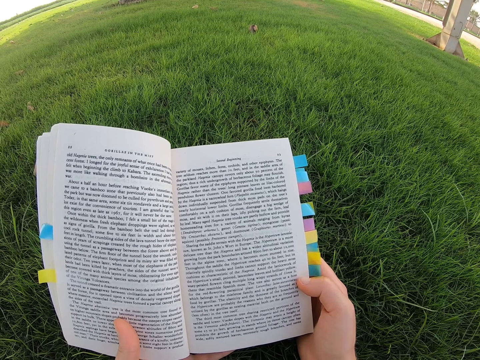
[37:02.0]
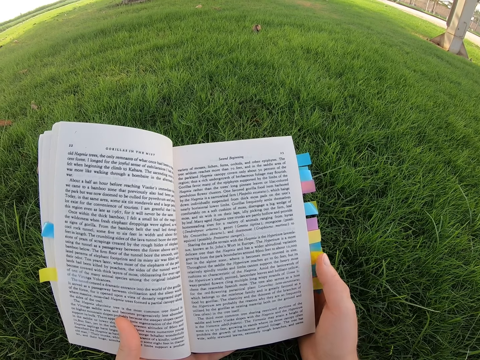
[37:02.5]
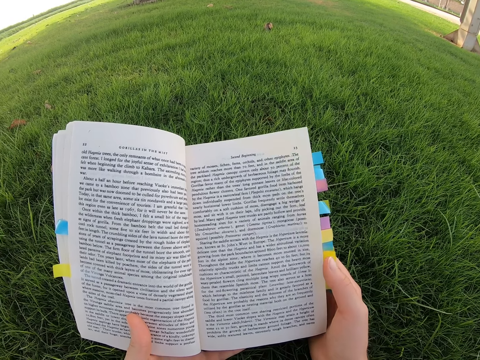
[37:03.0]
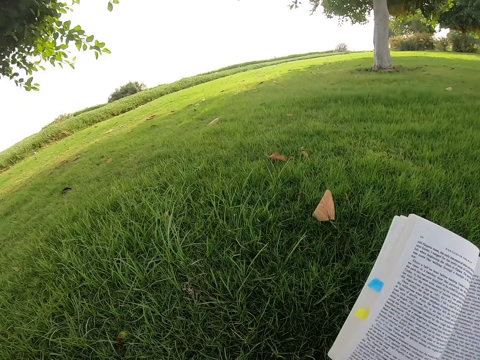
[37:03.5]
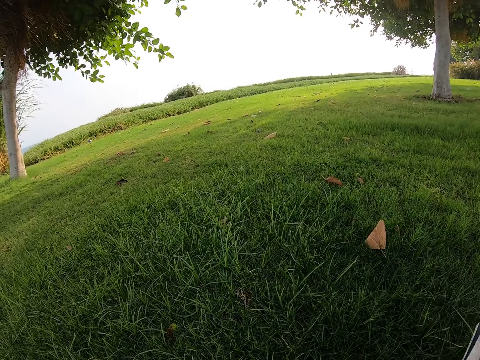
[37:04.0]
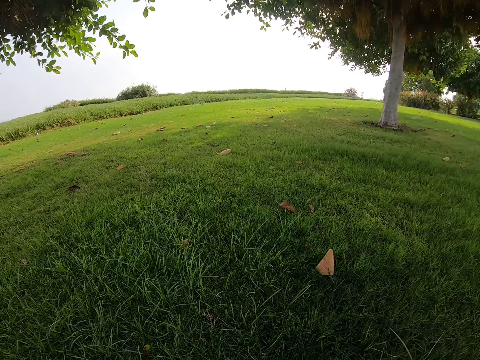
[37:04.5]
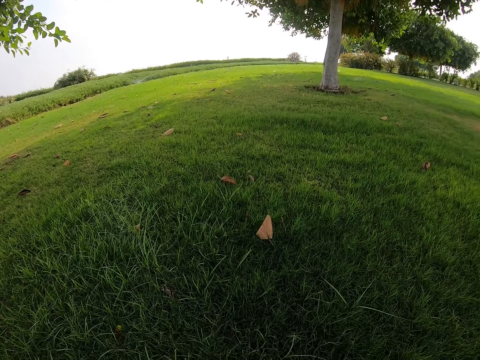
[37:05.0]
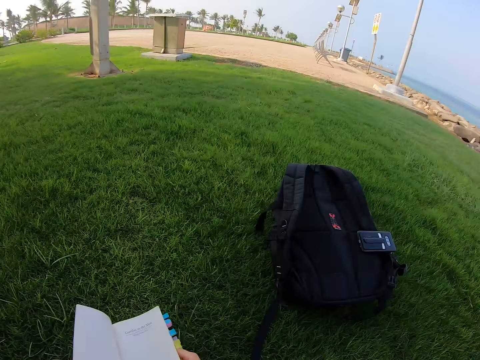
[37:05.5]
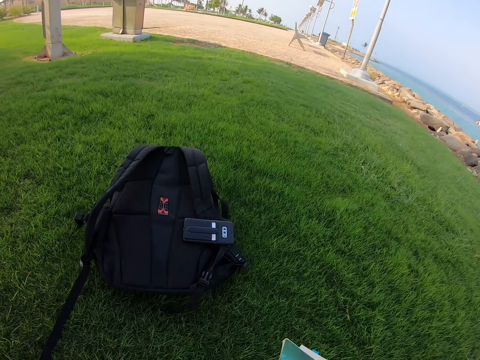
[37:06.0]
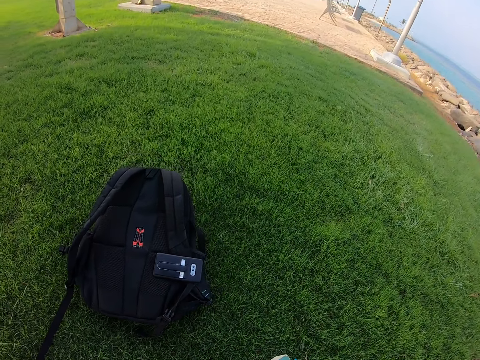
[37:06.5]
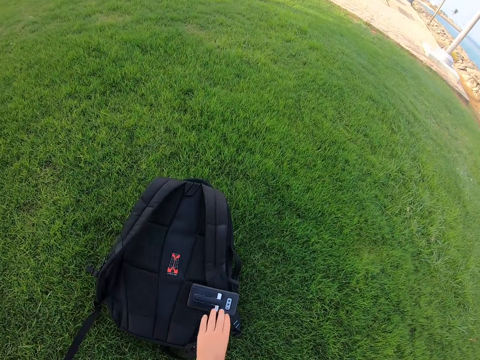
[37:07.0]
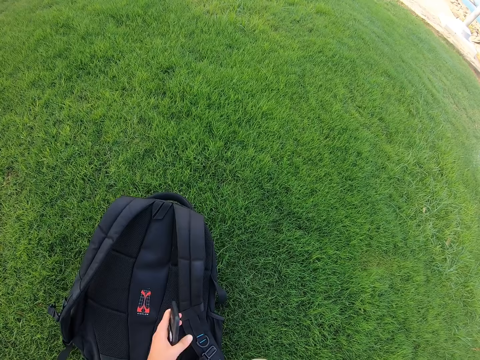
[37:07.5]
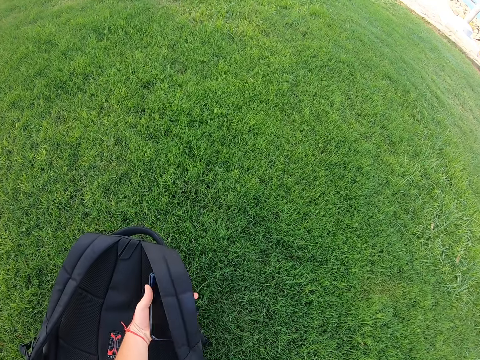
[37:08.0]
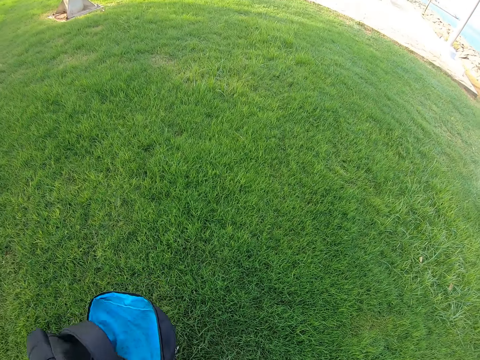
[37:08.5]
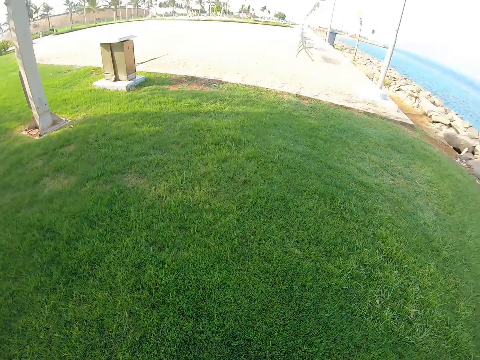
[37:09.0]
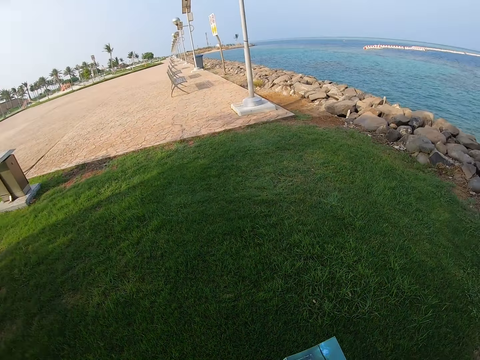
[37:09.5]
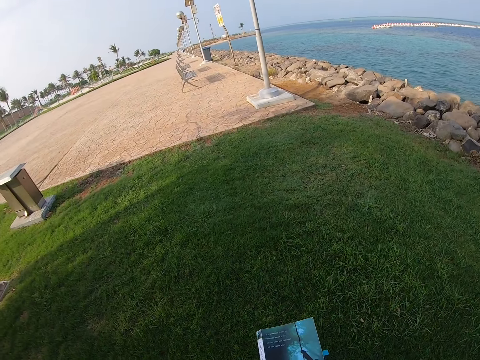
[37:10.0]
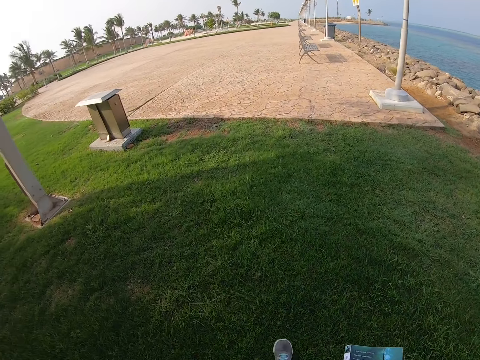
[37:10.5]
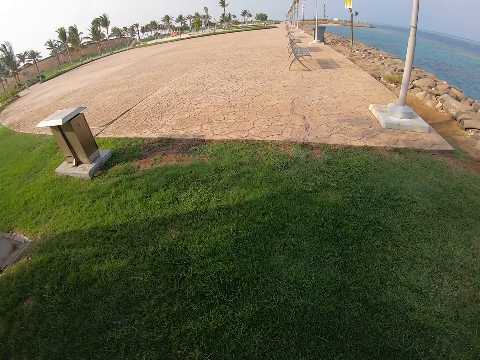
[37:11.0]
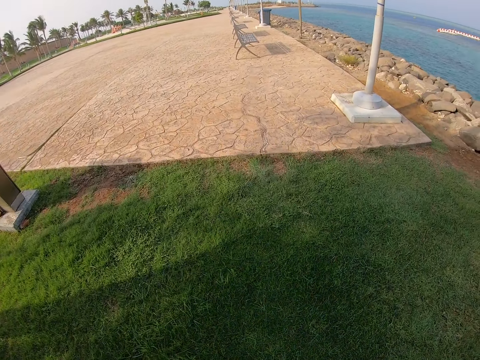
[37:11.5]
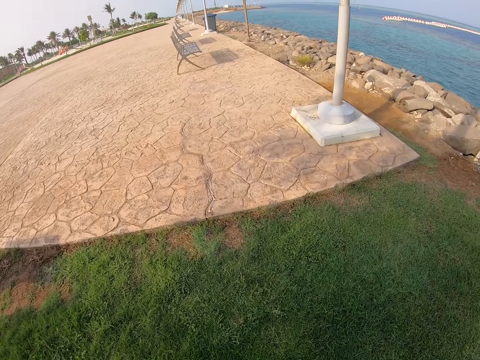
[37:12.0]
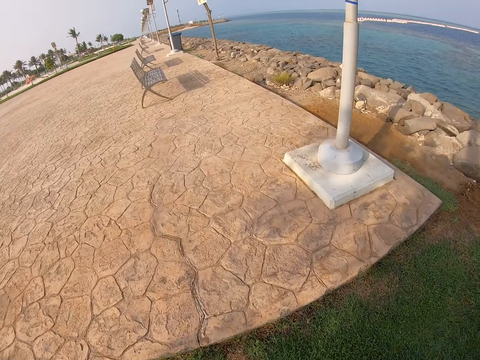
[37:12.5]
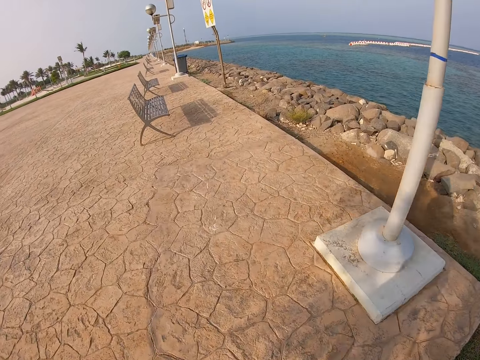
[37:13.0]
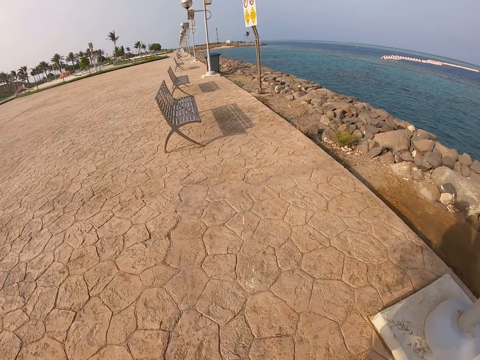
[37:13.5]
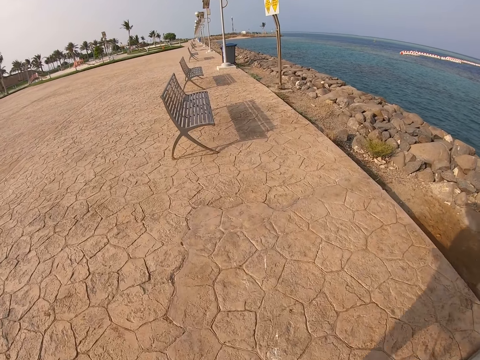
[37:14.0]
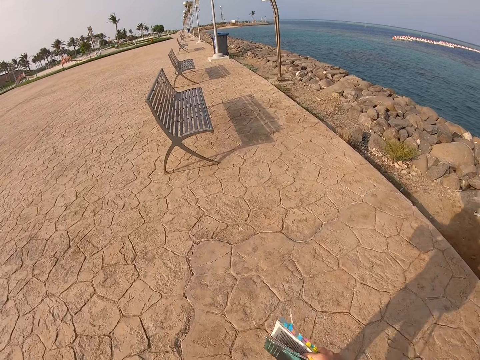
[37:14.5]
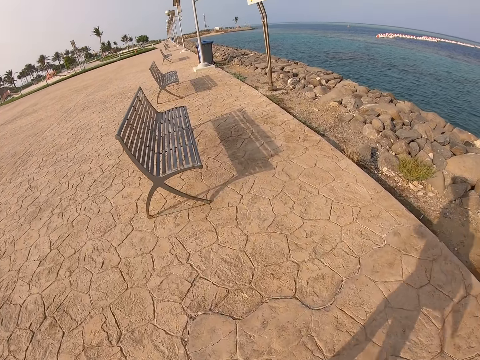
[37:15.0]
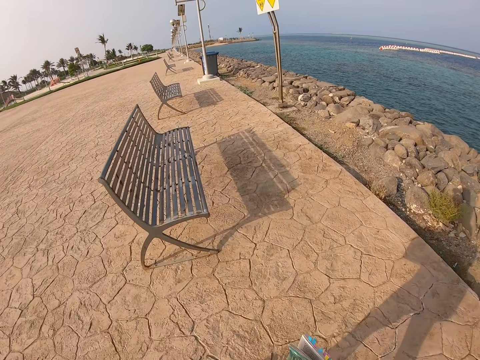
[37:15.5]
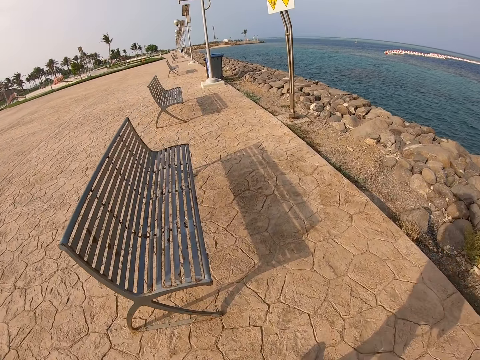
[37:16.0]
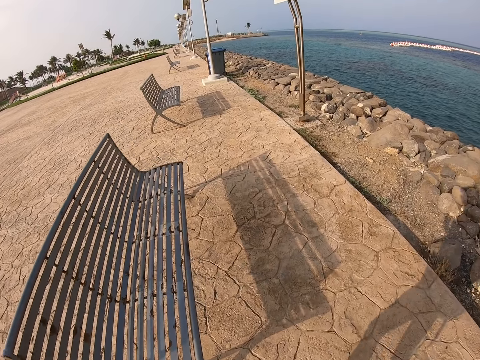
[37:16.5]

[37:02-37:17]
The camera wearer looks around. They move the novel down. They look at the bag. They pick up a phone. They move the right hand. They pick up the bag. They look around. They pick up the novel. They walk around.

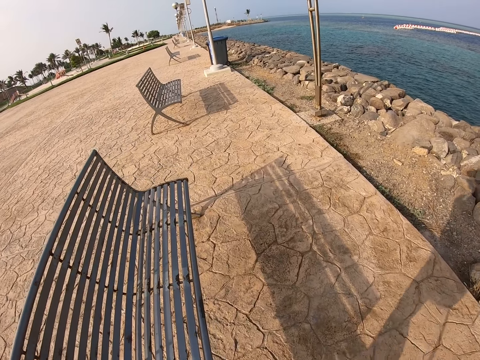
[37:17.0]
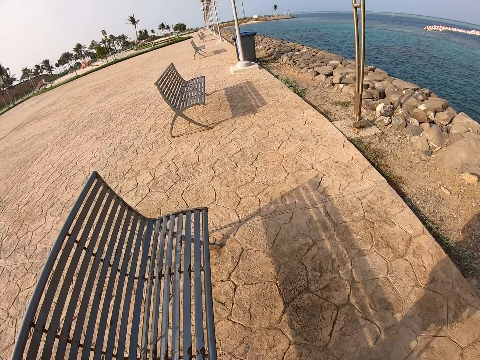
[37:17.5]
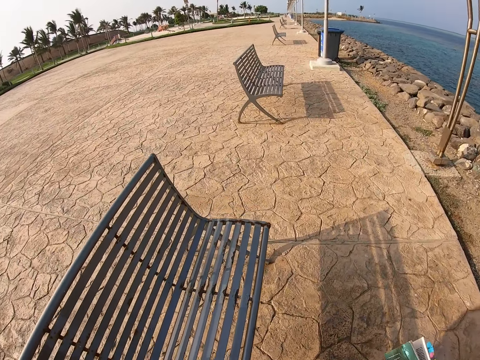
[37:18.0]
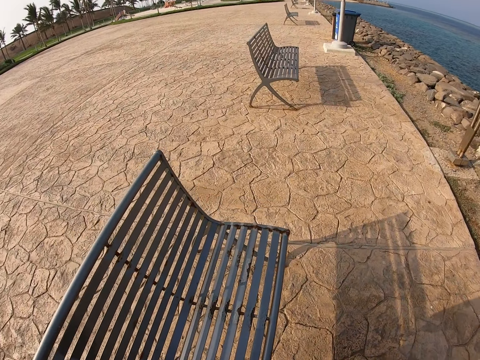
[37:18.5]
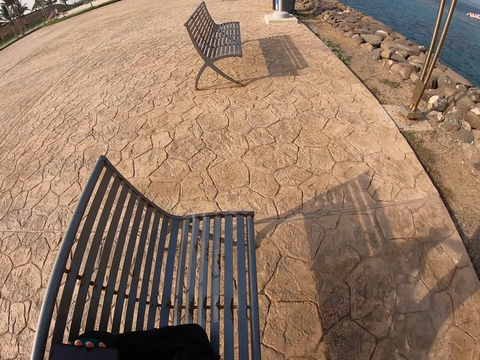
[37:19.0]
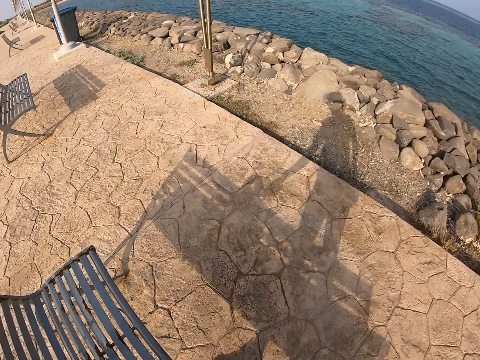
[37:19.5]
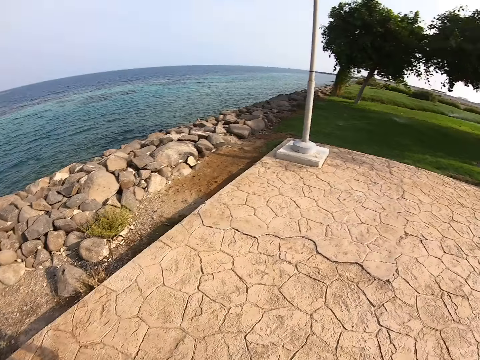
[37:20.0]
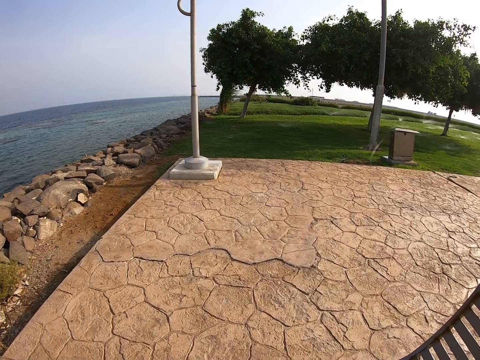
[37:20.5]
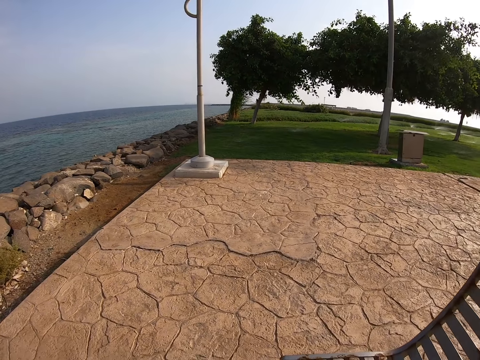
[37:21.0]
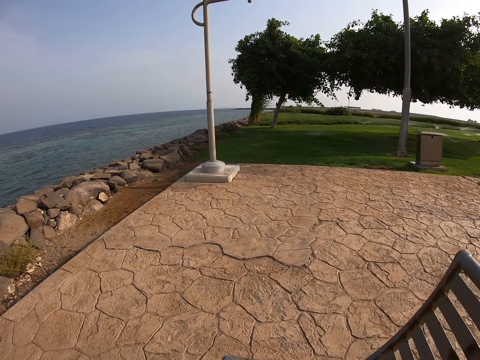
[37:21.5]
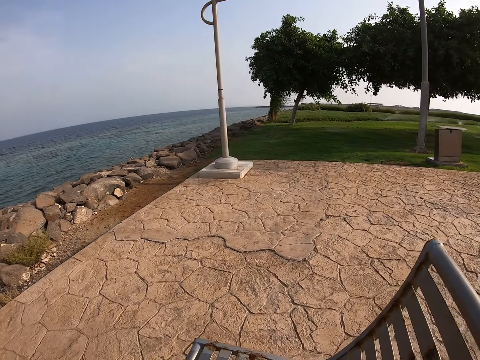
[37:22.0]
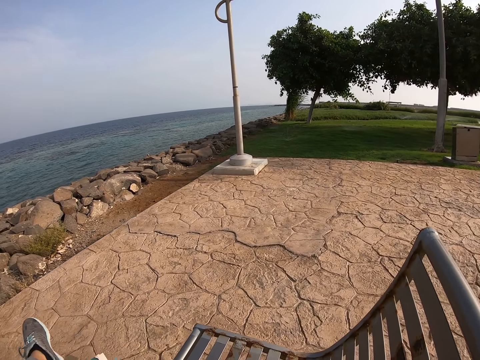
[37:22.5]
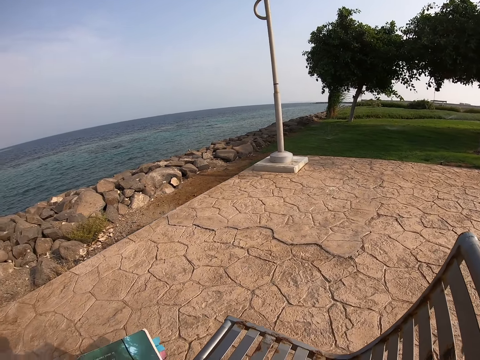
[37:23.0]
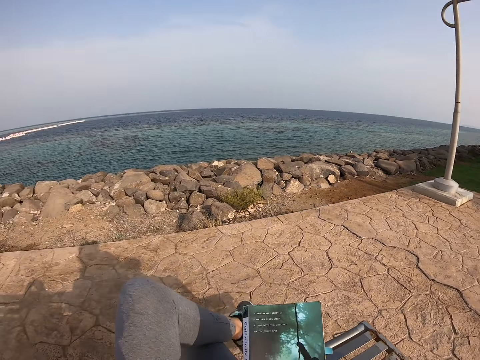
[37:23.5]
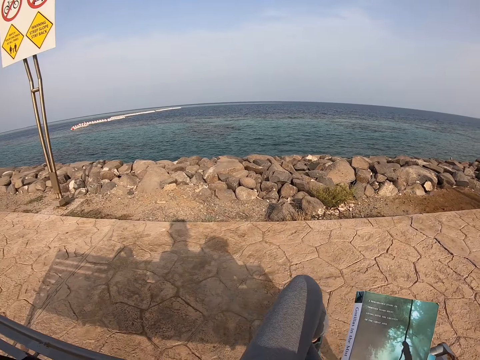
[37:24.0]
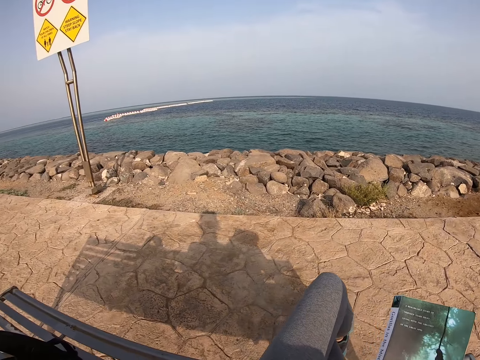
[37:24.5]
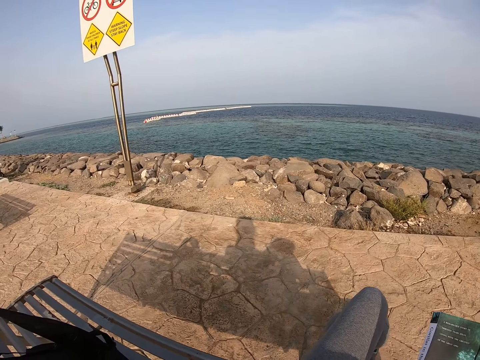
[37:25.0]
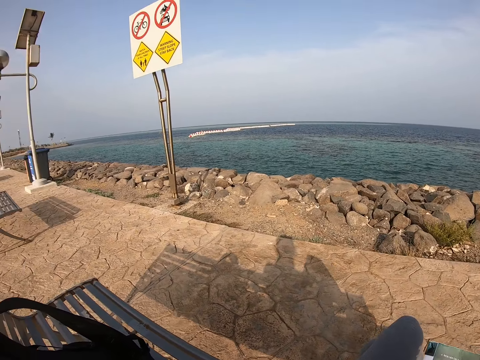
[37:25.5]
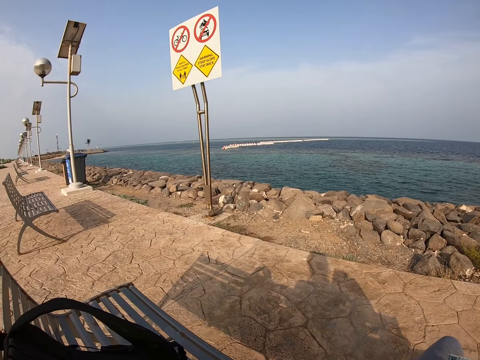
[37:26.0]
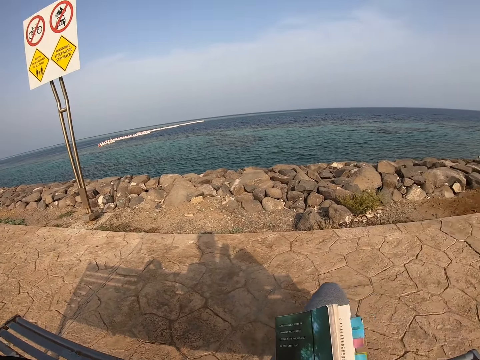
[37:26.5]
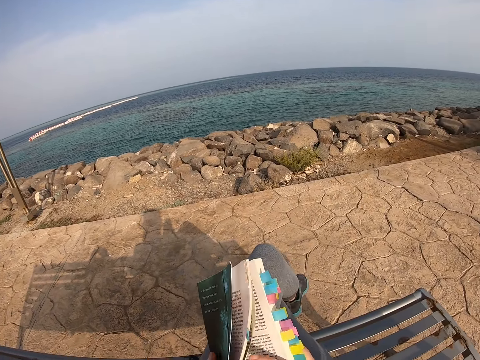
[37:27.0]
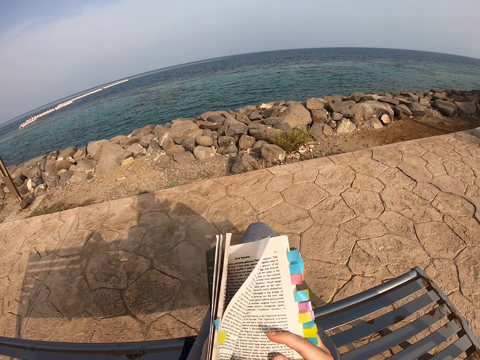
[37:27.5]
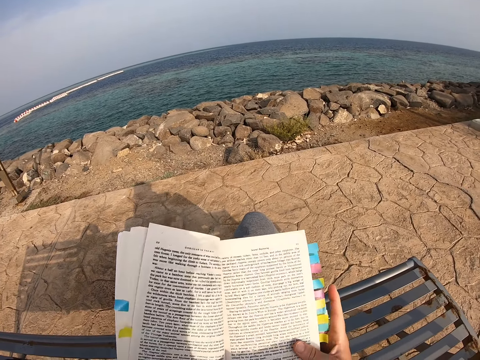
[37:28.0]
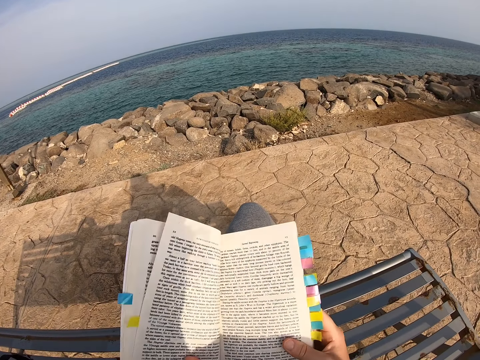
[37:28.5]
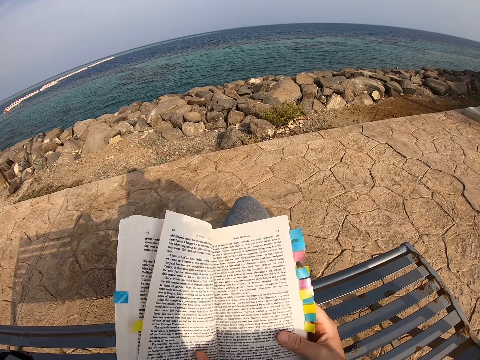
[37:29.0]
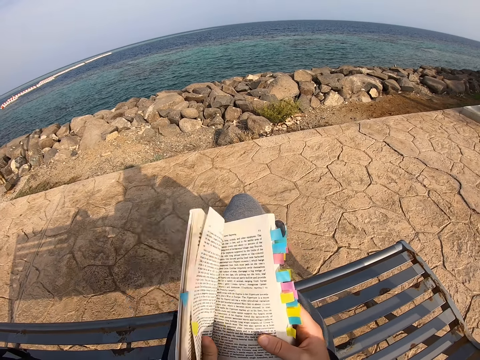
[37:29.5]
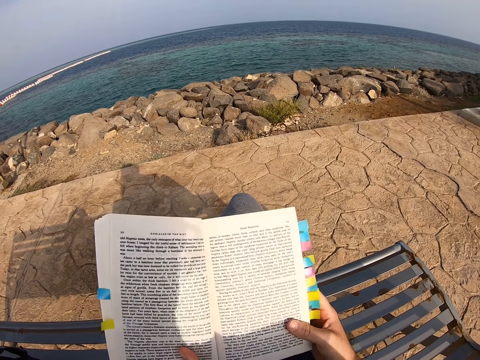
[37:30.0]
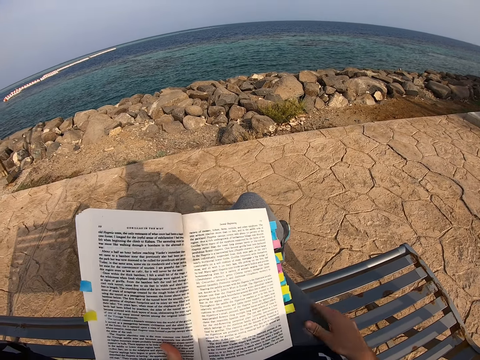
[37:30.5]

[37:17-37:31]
The camera wearer places the bag on the seat. They look around and sit. They open a novel. They move the novel. They read the novel. They move the novel. They read the novel.
